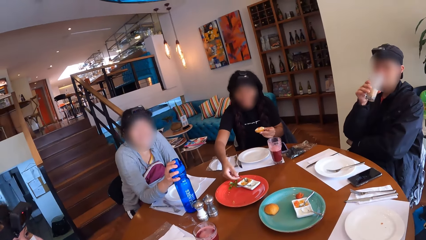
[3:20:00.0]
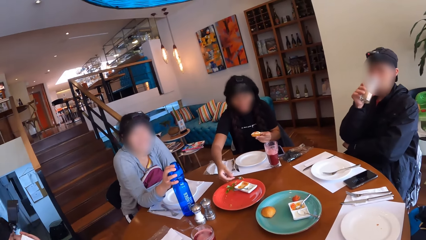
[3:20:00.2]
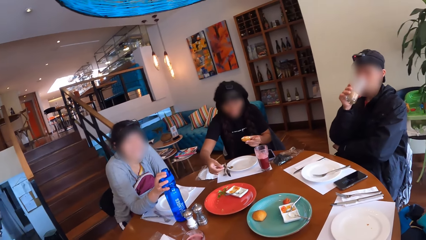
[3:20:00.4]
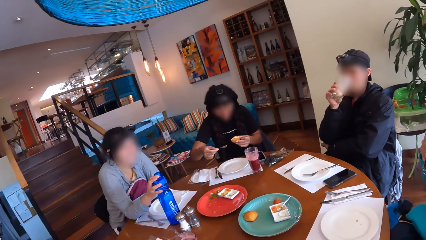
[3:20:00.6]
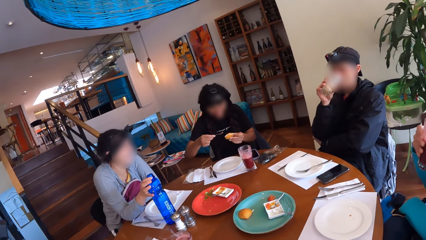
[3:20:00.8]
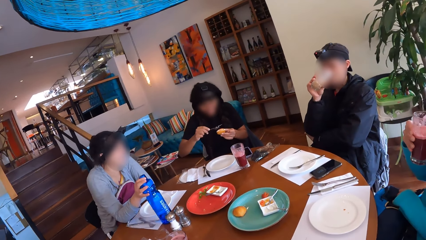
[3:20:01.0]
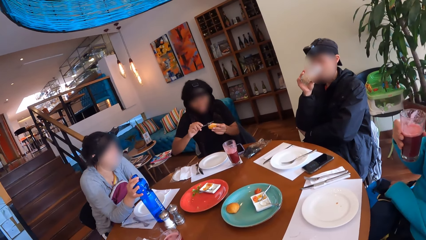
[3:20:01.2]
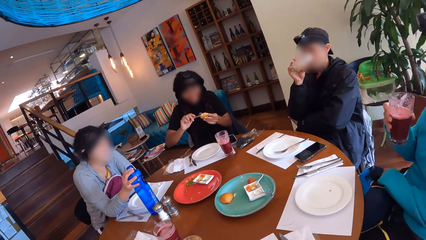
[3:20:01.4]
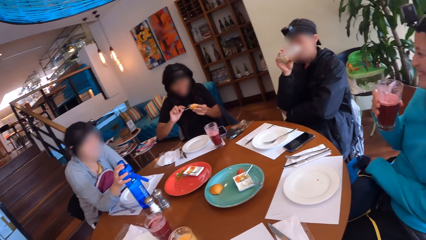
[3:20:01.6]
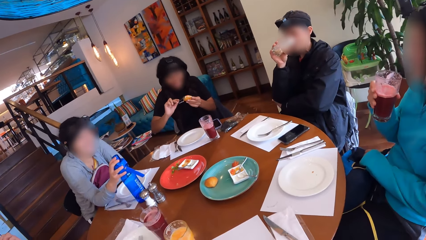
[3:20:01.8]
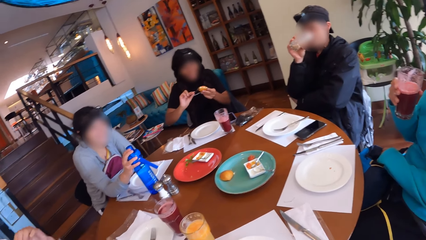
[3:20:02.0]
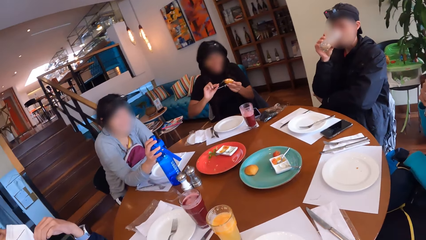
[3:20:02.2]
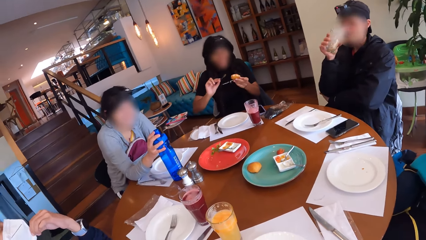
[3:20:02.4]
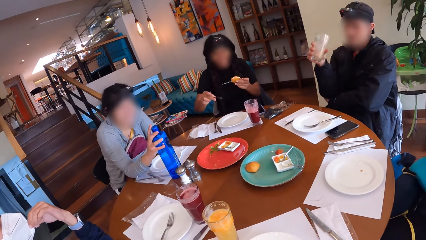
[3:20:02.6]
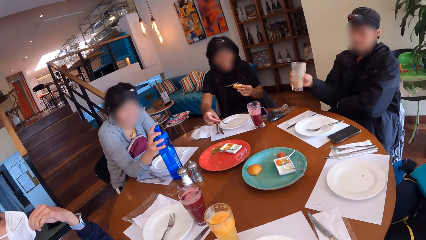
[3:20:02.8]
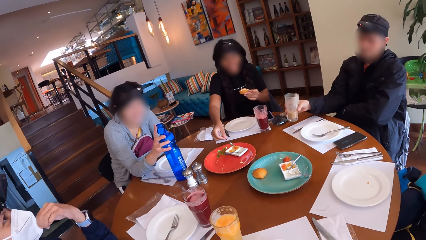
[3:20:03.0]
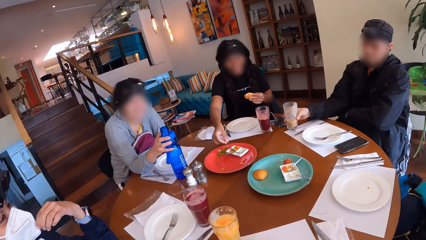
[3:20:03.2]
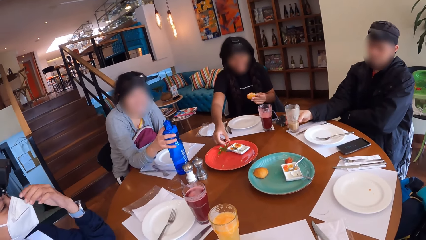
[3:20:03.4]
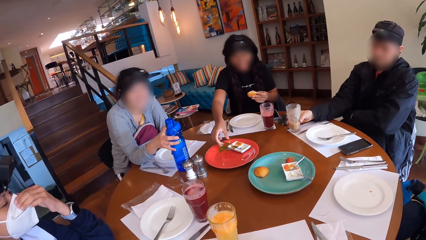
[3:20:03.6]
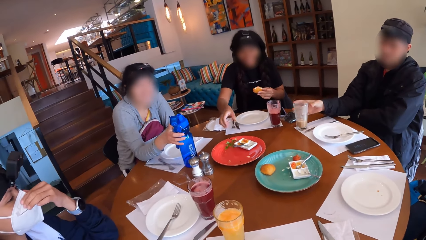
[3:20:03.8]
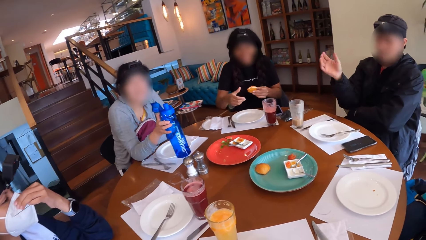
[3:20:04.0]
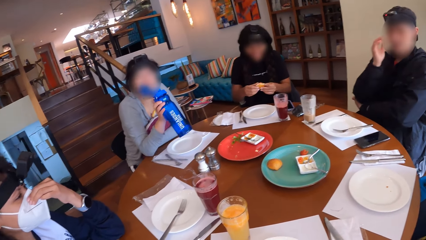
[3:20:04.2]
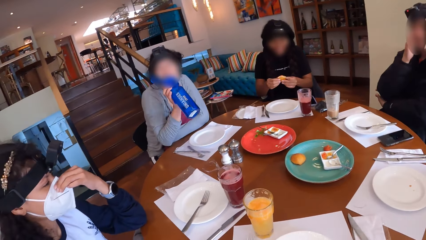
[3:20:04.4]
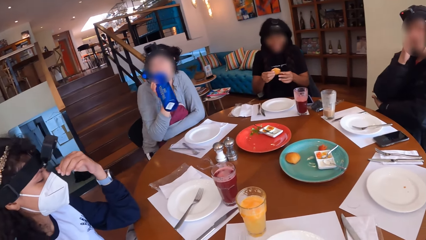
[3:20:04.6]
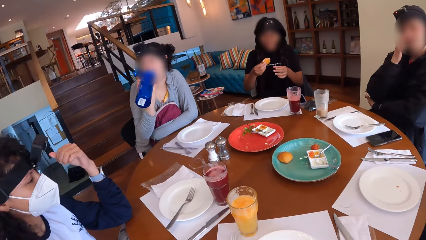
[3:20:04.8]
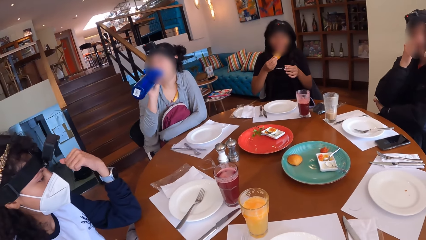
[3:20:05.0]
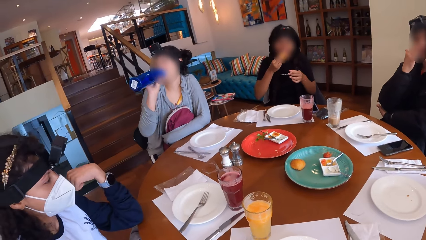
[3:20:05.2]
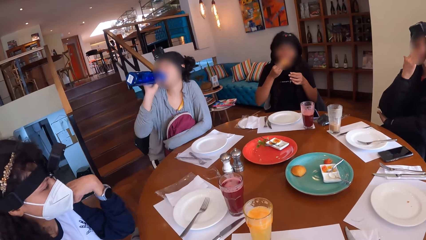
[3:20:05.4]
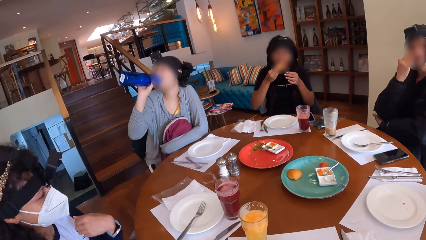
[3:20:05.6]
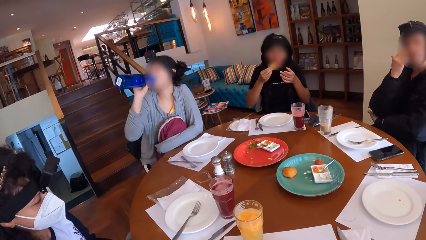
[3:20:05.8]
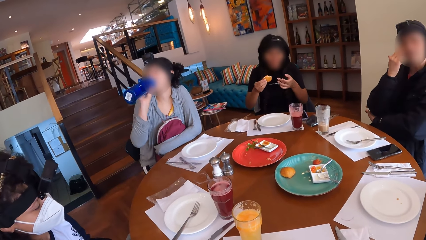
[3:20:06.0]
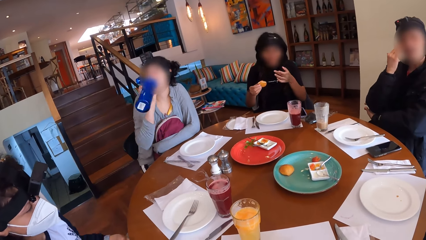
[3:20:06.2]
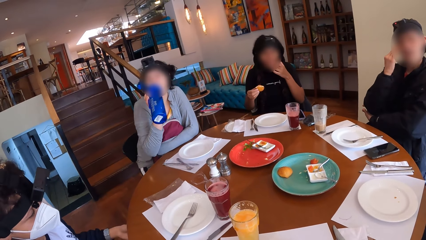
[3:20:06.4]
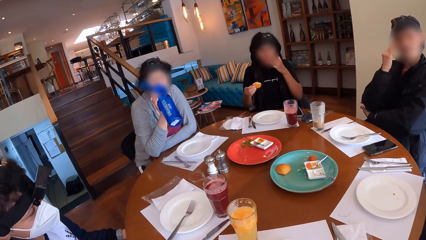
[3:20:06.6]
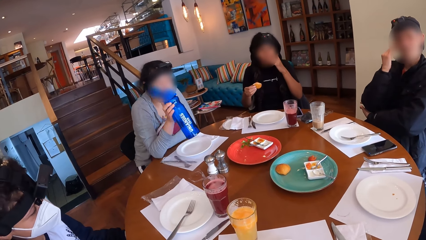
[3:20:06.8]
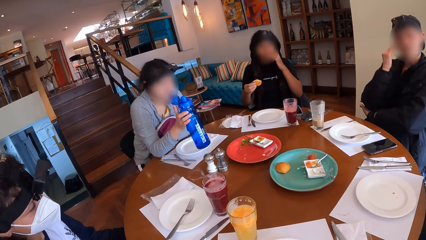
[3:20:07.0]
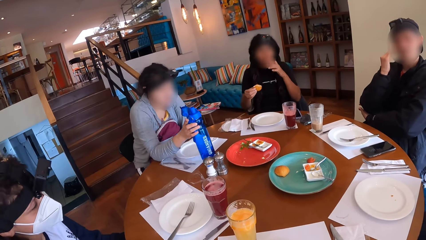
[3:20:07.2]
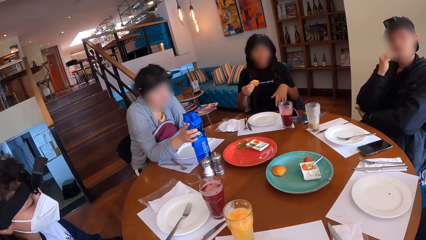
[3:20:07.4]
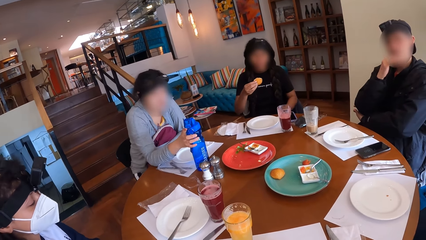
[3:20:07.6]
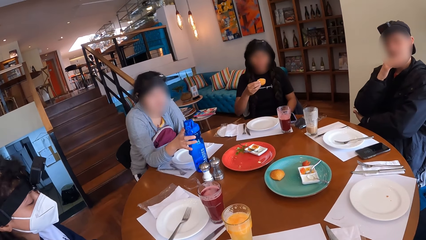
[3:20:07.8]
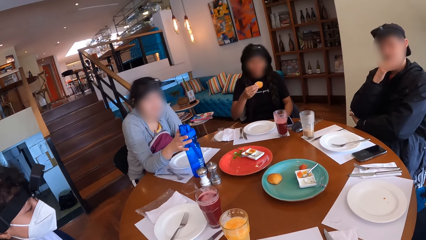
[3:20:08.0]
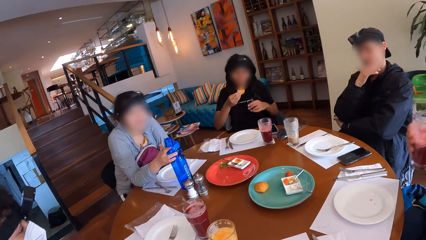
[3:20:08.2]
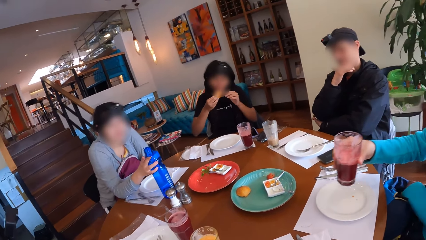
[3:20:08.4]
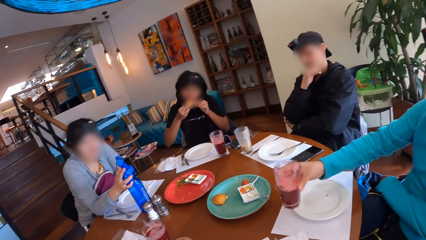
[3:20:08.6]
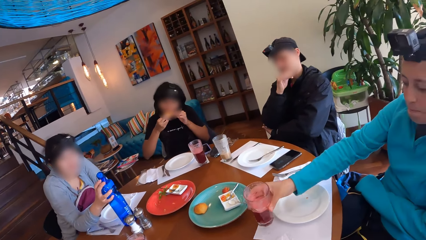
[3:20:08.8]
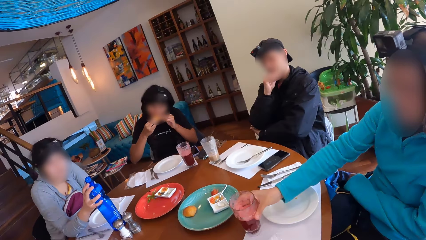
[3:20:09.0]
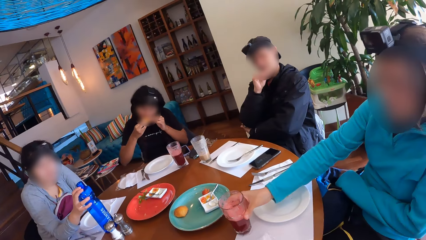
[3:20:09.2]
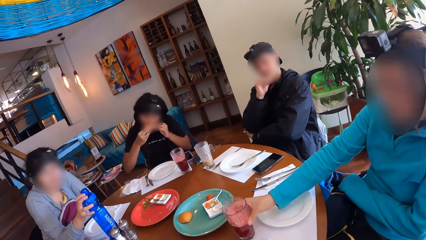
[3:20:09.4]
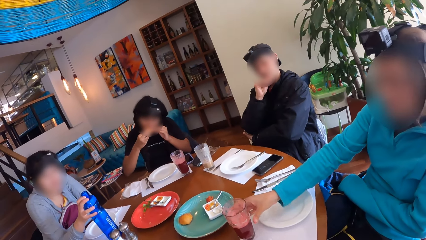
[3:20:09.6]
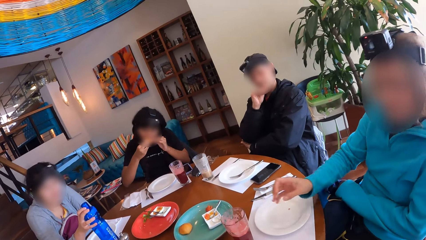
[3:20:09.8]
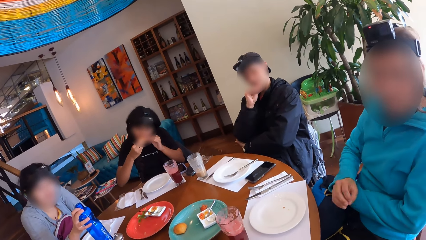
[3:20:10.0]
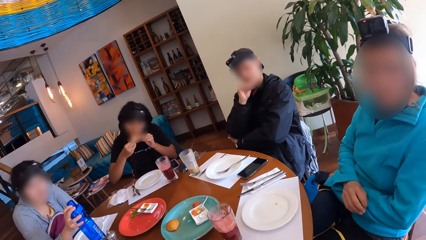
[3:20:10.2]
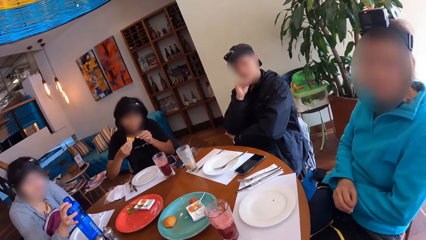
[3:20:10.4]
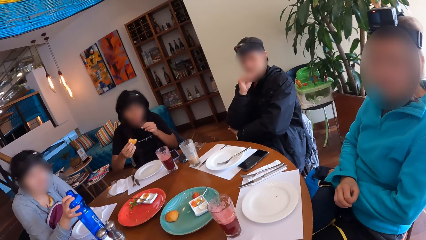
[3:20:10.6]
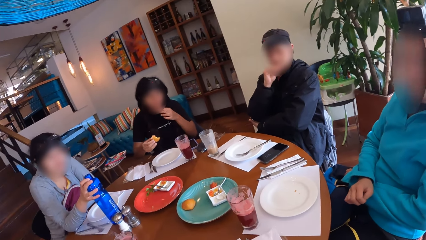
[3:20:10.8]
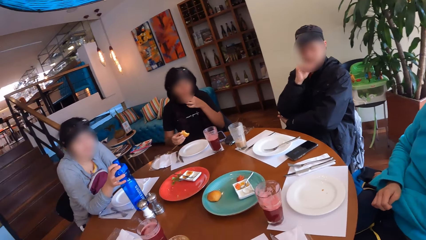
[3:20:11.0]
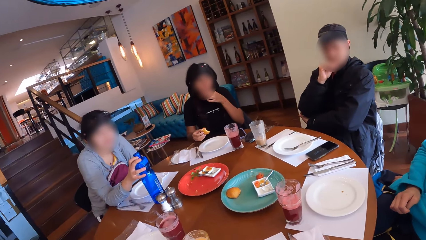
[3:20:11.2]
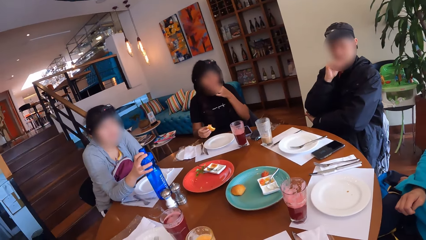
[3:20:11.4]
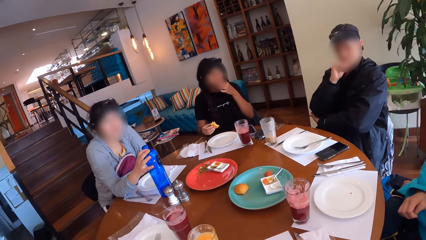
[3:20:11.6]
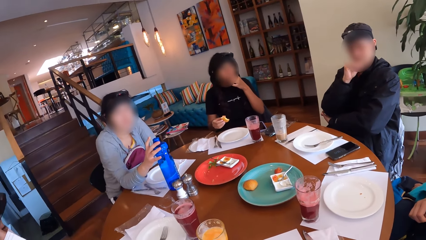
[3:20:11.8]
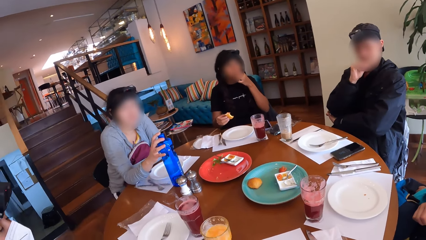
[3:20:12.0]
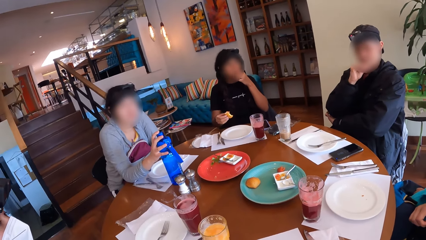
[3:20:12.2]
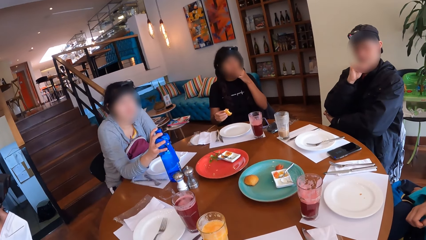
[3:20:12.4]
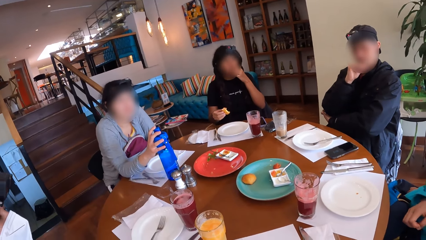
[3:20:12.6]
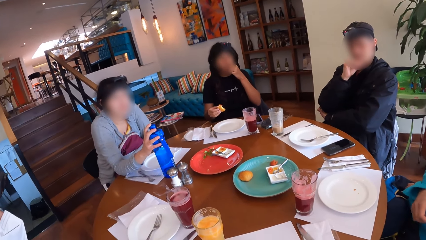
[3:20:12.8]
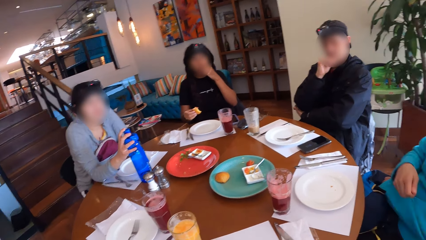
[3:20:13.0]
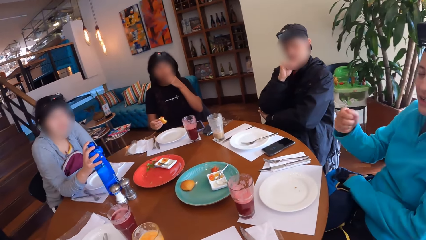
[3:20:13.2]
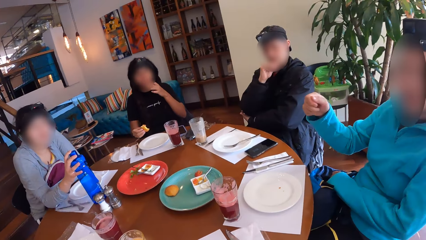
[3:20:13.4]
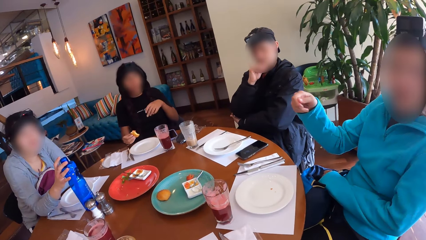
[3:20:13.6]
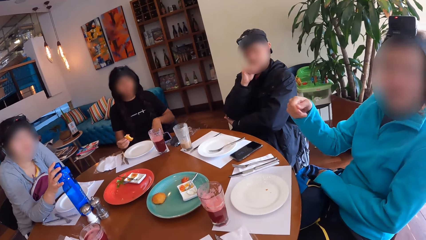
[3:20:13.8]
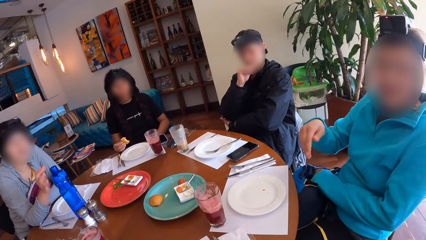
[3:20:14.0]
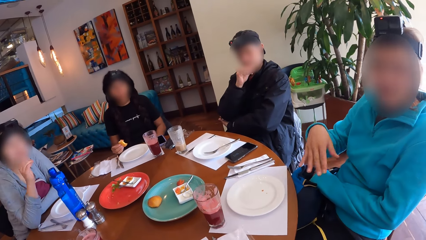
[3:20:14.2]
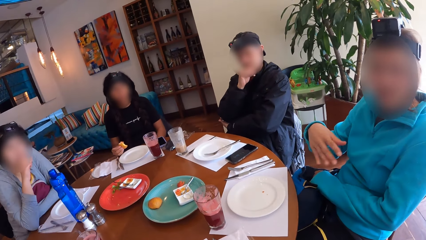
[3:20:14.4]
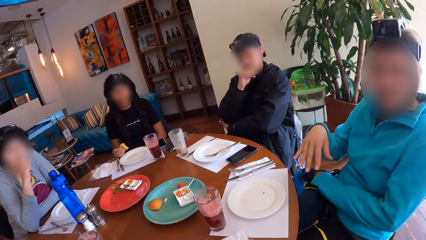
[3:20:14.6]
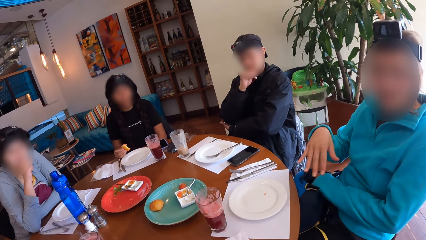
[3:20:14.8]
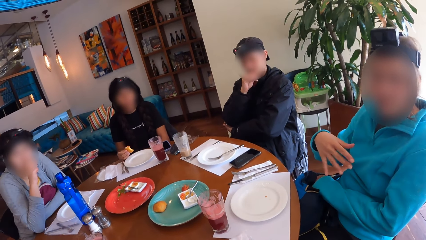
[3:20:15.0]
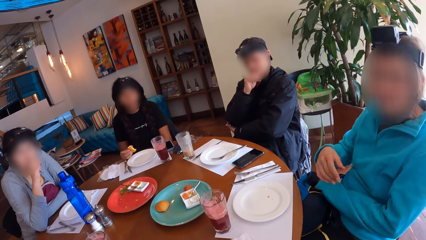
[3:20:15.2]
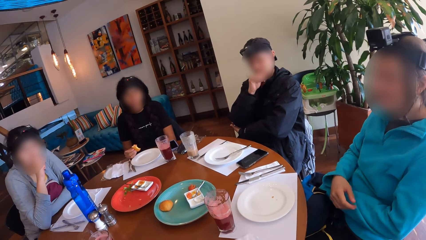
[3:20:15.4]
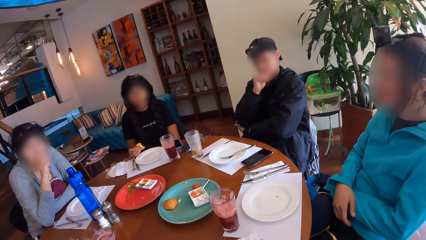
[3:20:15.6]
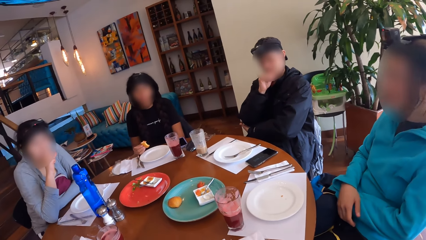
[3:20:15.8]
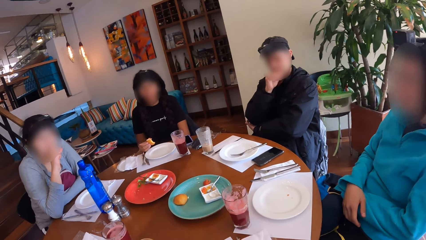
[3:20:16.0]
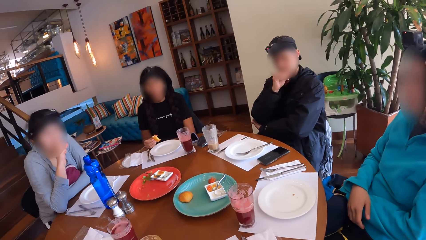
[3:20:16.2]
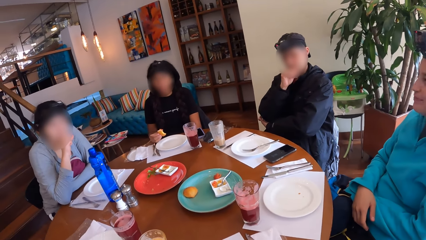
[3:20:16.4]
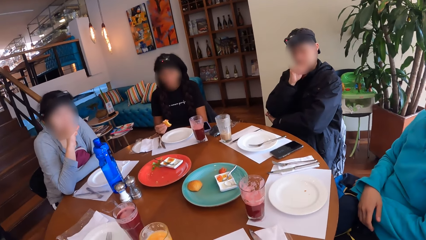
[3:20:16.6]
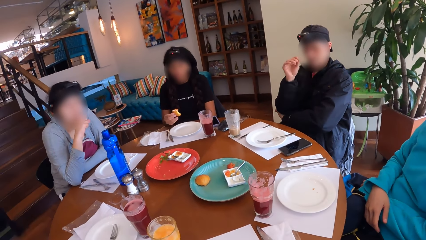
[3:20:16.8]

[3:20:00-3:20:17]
The man drinks from the cup in his right hand. The woman drinks from the cup in her right hand. Another woman puts the condiment in the spoon in her right hand on the snack in her left hand. The first woman interacts with a third woman. The man puts the cup of drink in his right hand on the table. The second woman puts the spoon in her right hand in the condiment container on the tray on the table. The third woman picks up the water bottle on the table with her right hand and drinks from the water bottle in her right hand. The camera wearer looks at a lady. The third woman puts the water bottle in her right hand on the table. The second woman eats the snack in her hands. The first woman puts the cup of drink in her right hand on the table. The first woman interacts with the camera wearer. The camera wearer turns around the table. The first woman gesticulates with her right hand. The camera wearer stares at another lady as she explains something with gestures.
